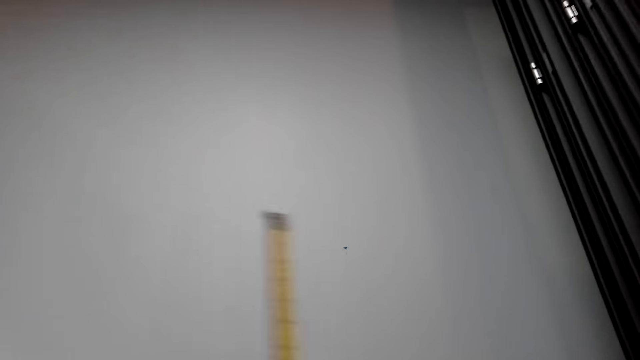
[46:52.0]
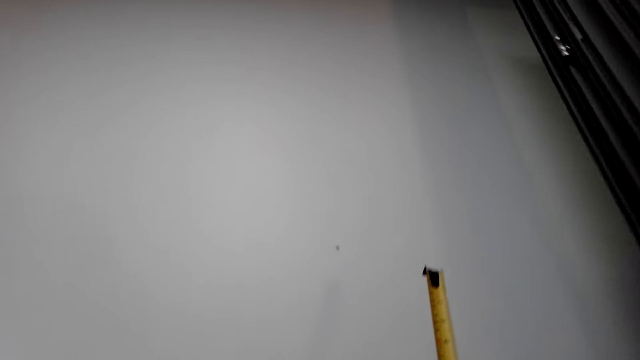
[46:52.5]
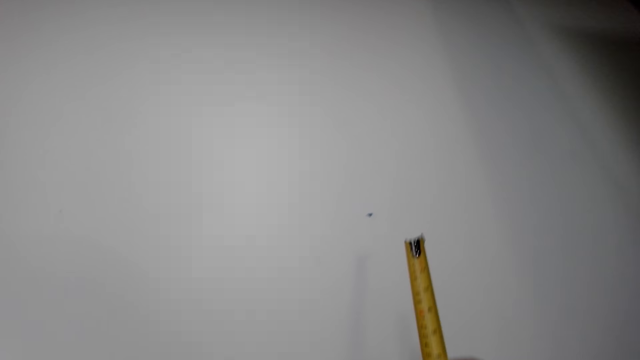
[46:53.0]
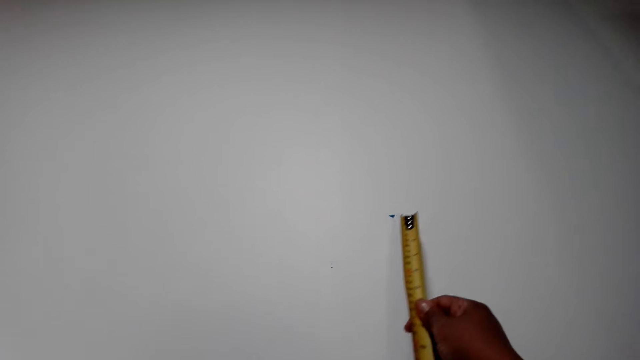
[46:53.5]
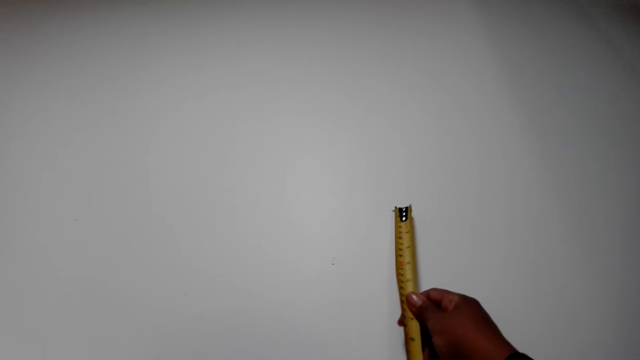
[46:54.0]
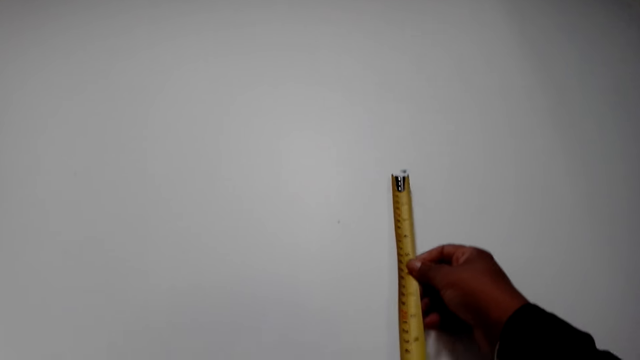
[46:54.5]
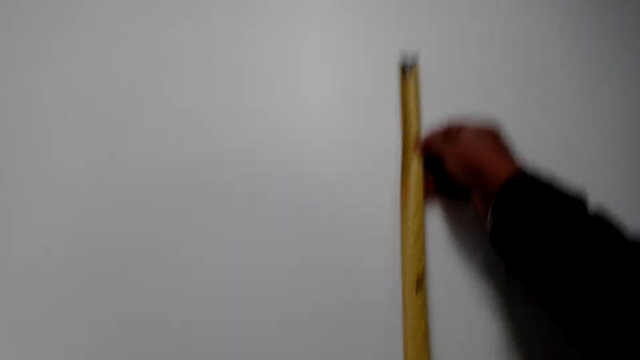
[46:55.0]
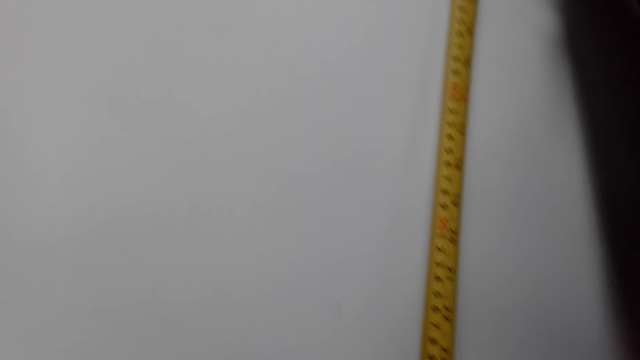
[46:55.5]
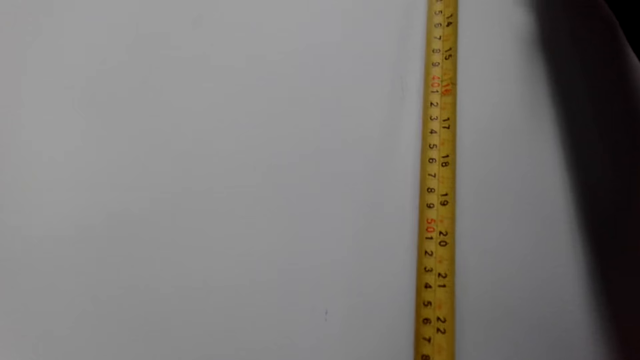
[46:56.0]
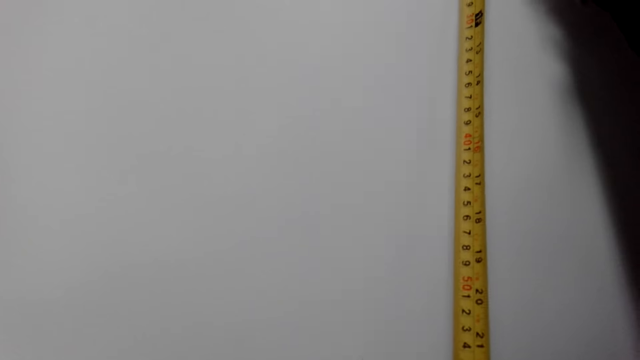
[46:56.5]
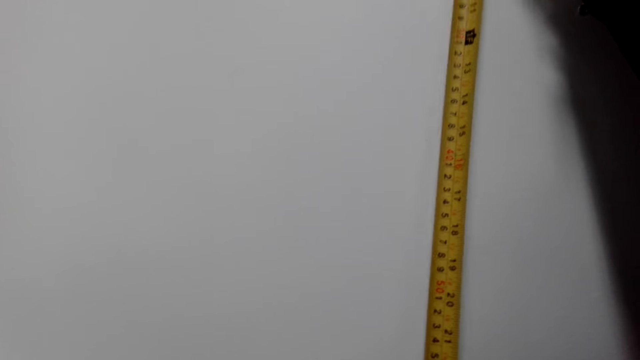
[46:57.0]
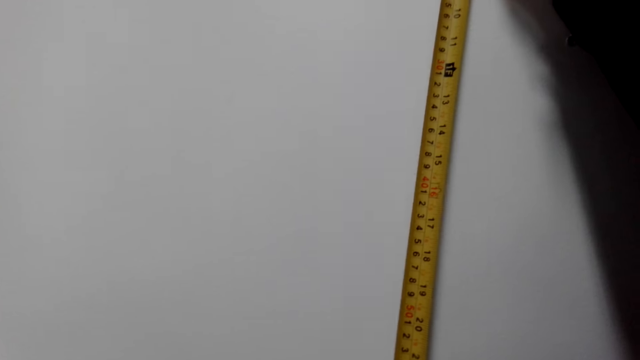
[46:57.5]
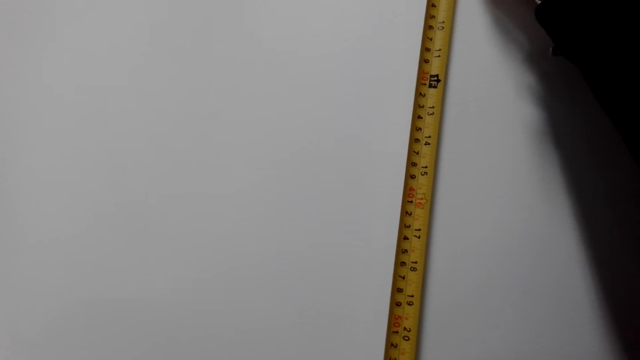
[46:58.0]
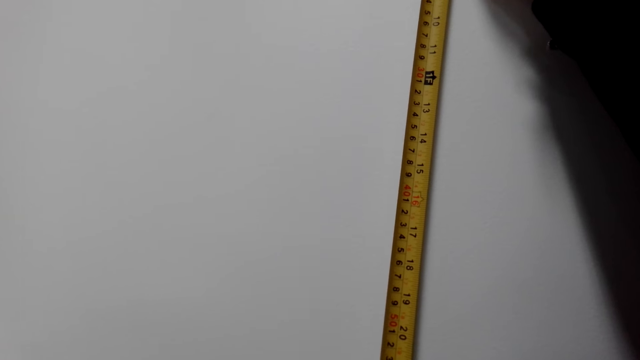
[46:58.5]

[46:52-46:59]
The camera wearer uses a tape measure on the wall. They put the size required.

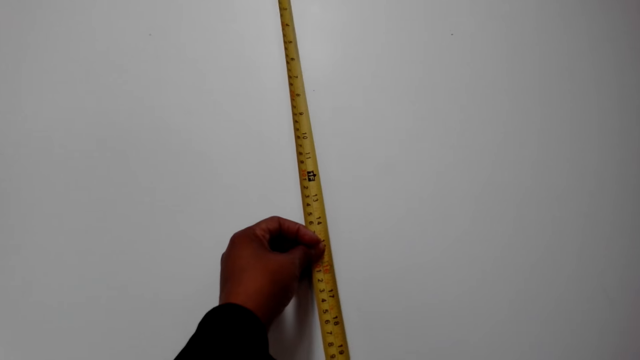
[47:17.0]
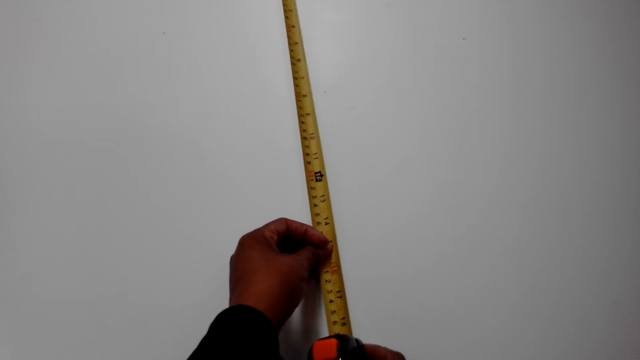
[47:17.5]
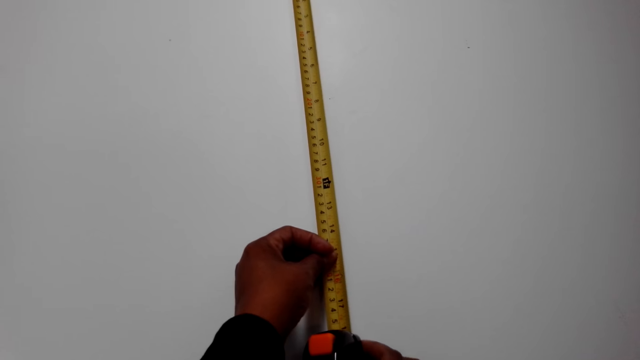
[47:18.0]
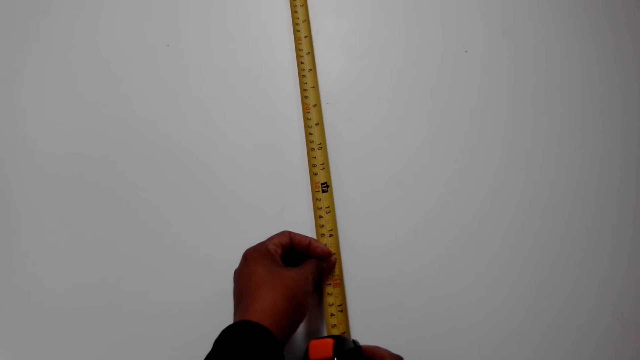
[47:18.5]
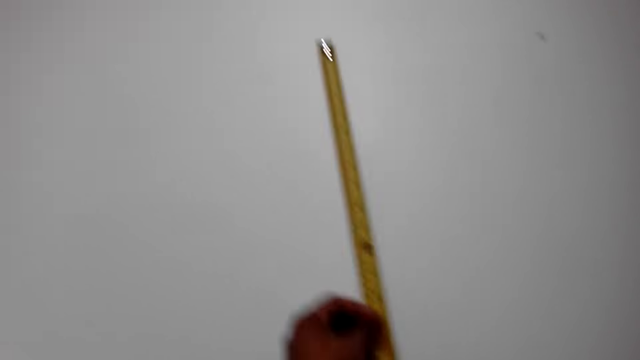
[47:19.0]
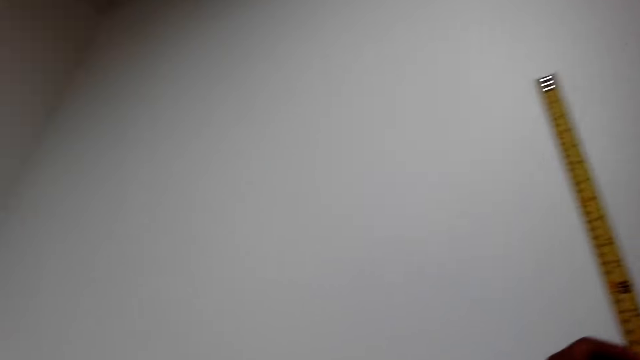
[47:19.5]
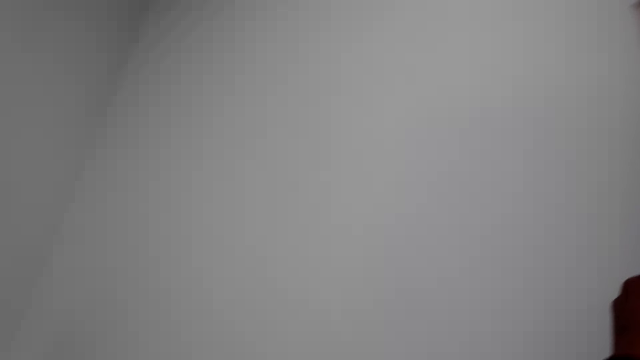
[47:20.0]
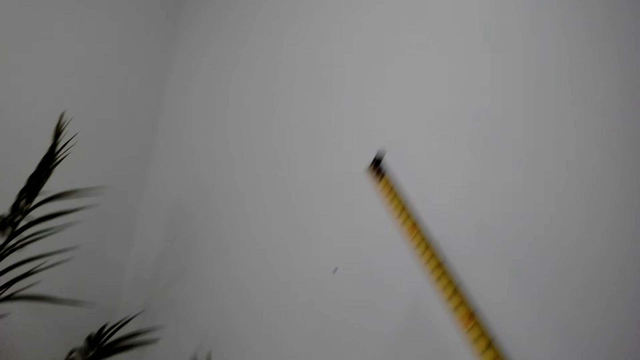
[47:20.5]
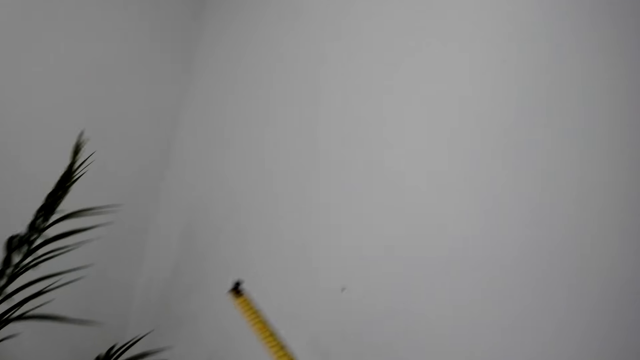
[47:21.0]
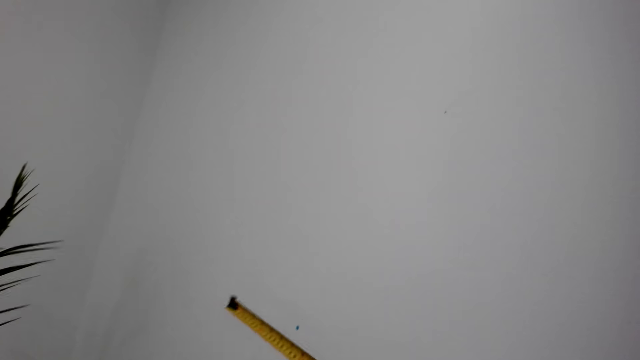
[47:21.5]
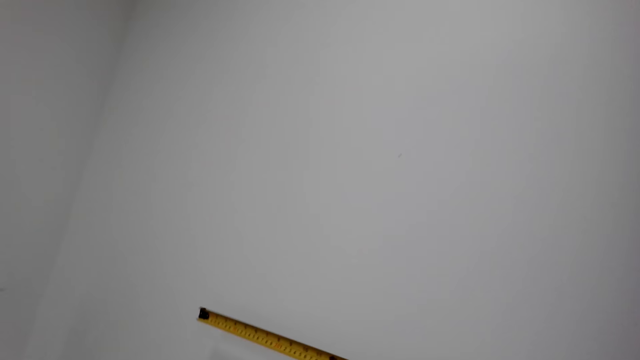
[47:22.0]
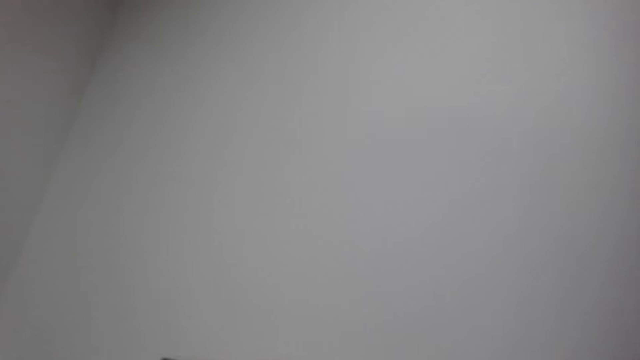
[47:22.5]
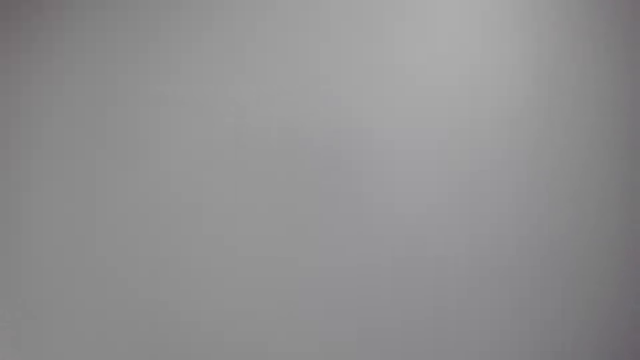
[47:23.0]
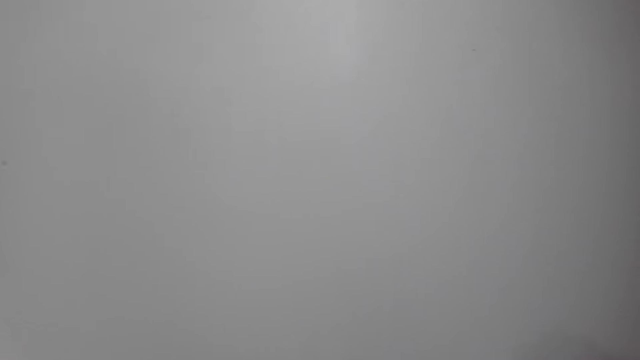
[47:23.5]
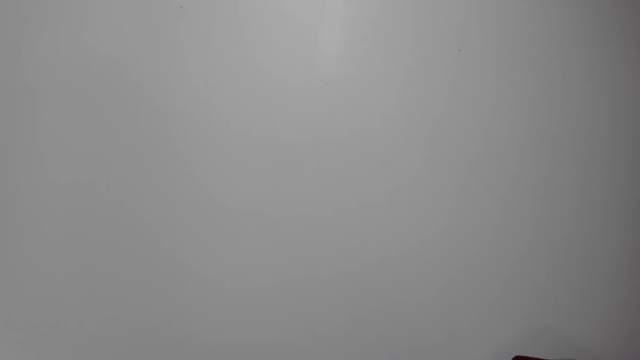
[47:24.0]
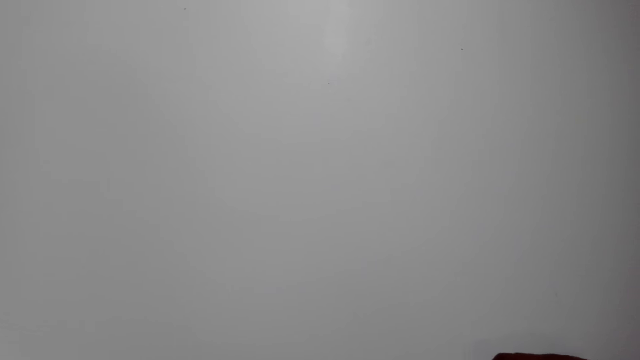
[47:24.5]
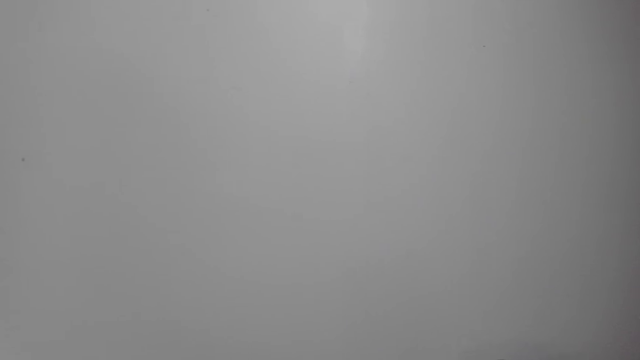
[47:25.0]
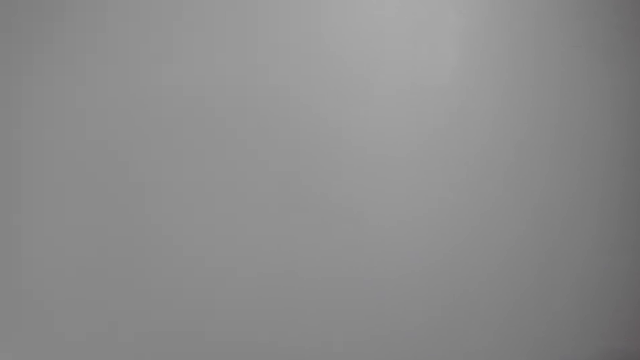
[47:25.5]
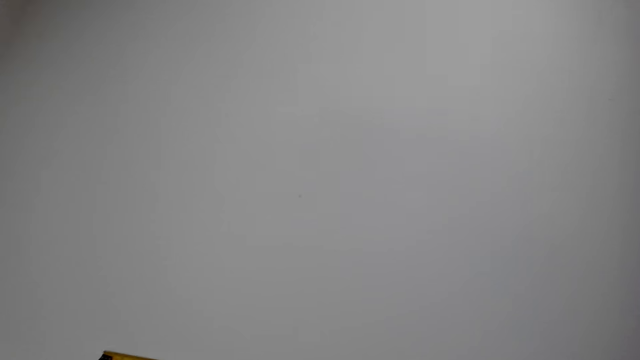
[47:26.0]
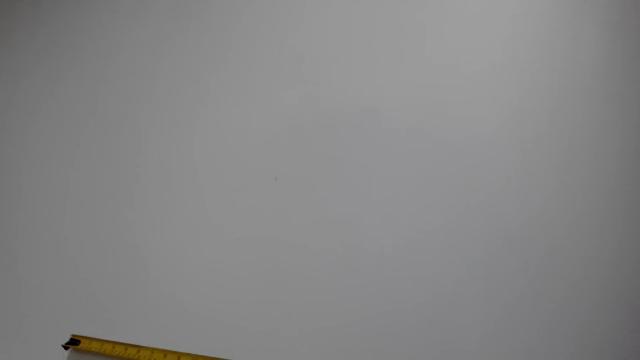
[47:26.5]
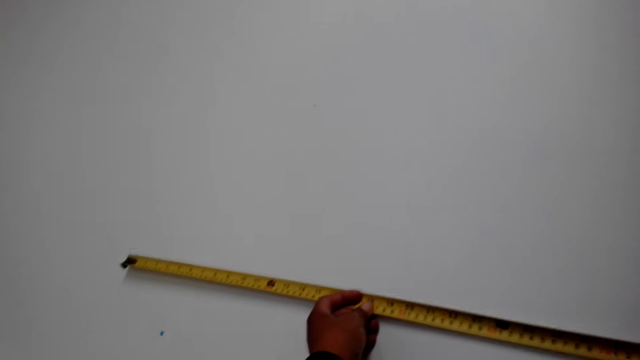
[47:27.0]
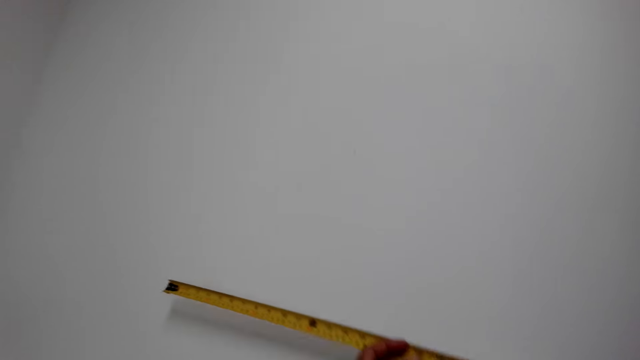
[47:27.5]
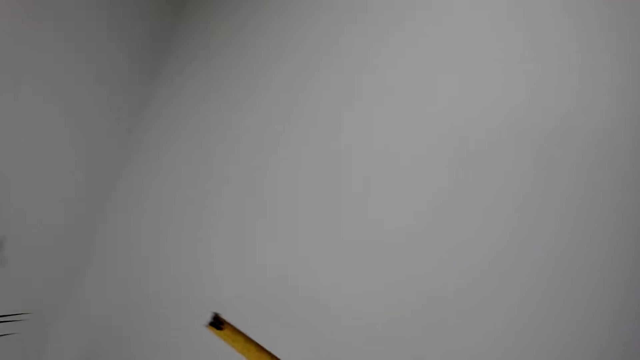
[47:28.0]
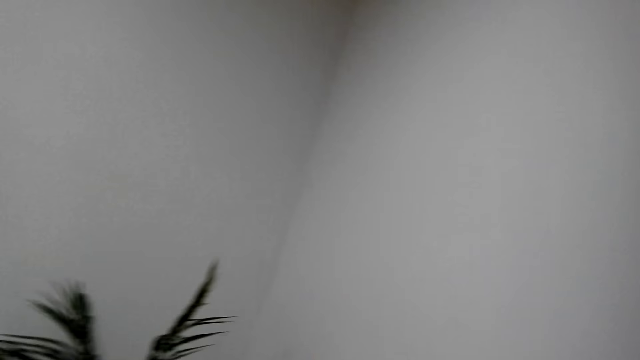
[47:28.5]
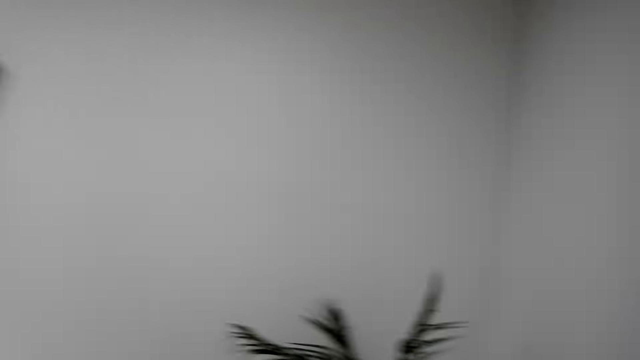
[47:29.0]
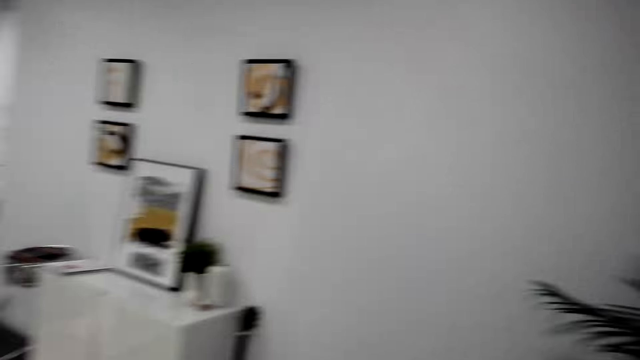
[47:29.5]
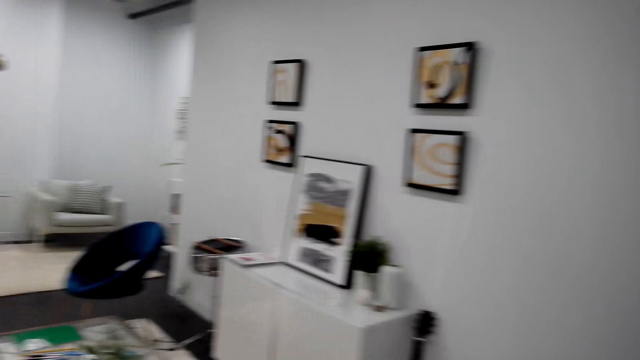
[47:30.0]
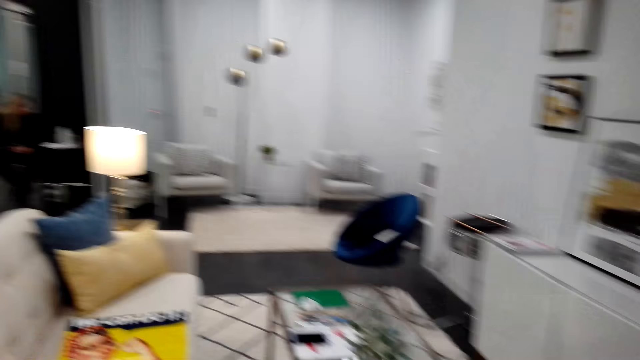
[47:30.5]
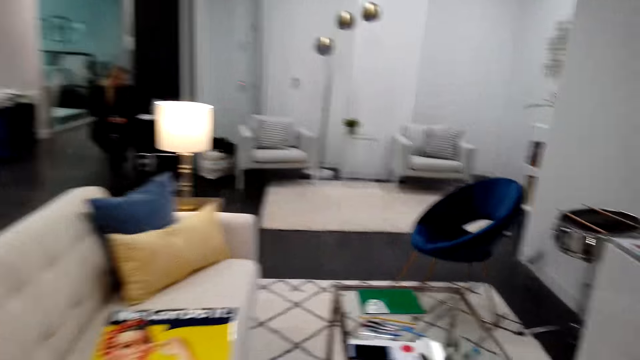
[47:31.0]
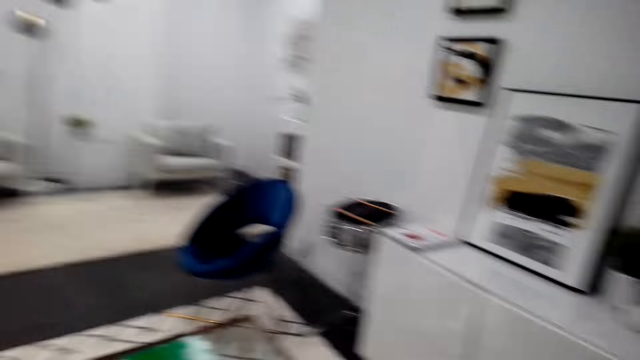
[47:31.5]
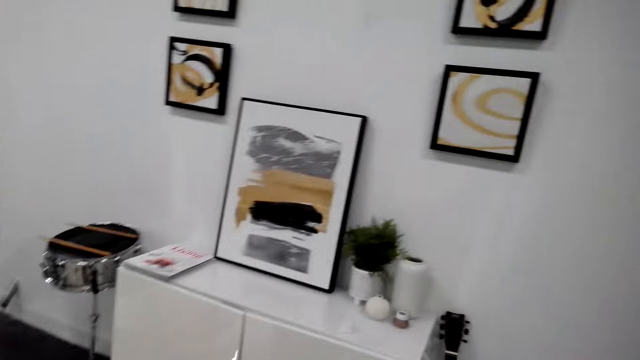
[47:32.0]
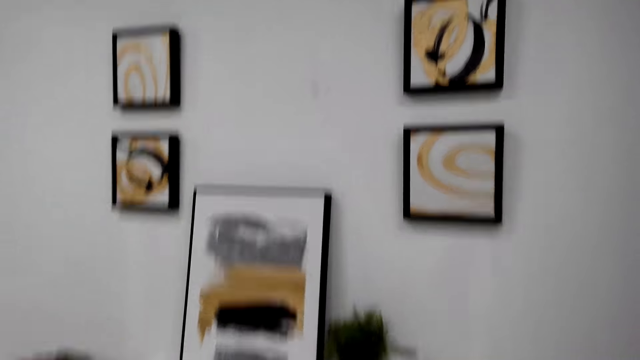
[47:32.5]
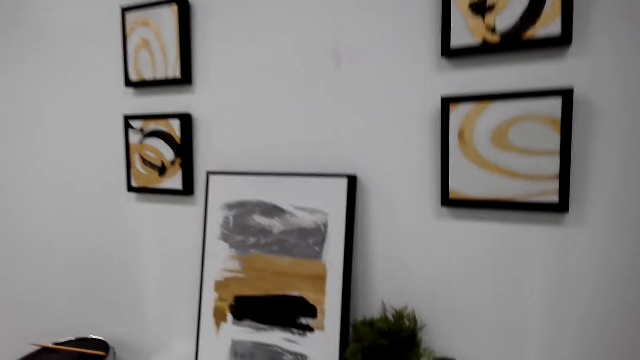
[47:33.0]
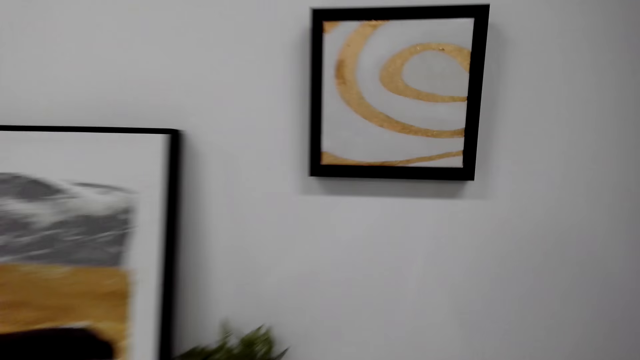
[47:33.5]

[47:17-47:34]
The camera wearer puts the size required. They put the size required again. They dialogue with a person. They walk around the house.
